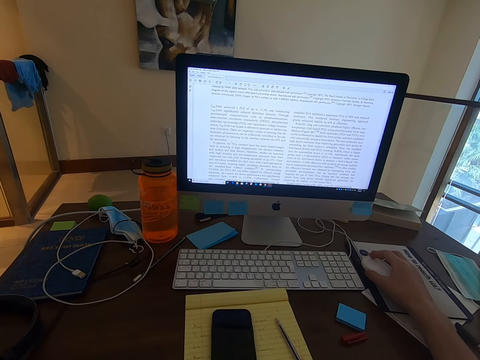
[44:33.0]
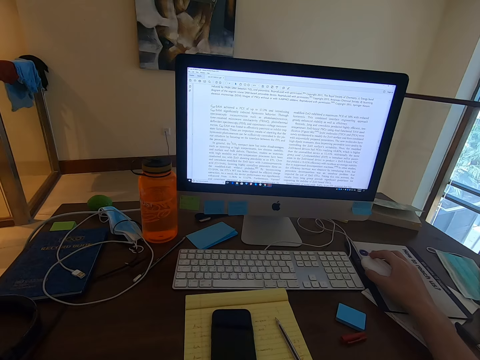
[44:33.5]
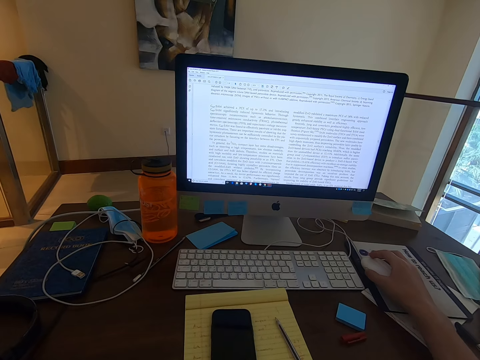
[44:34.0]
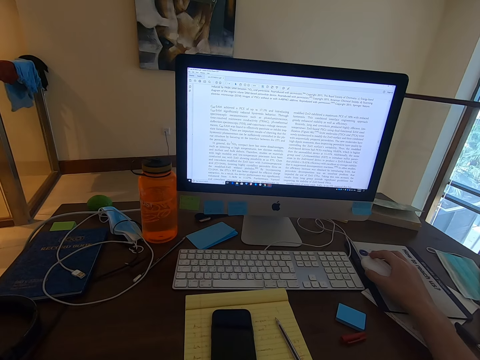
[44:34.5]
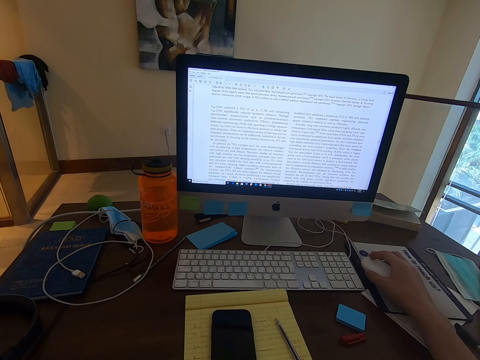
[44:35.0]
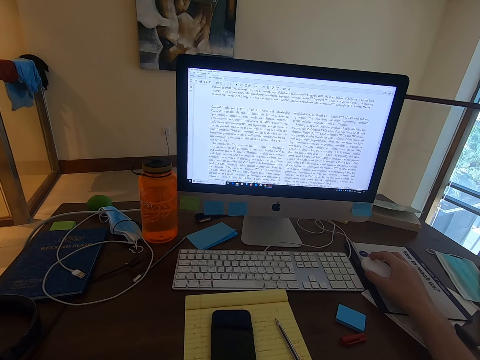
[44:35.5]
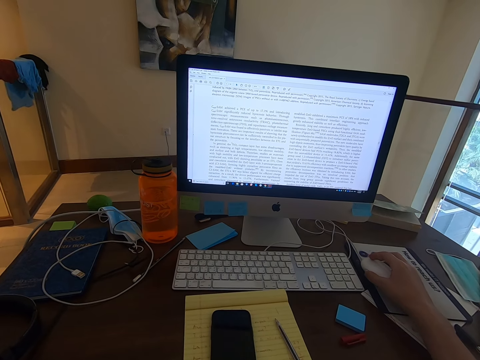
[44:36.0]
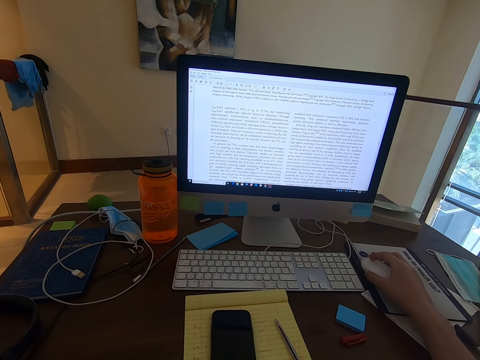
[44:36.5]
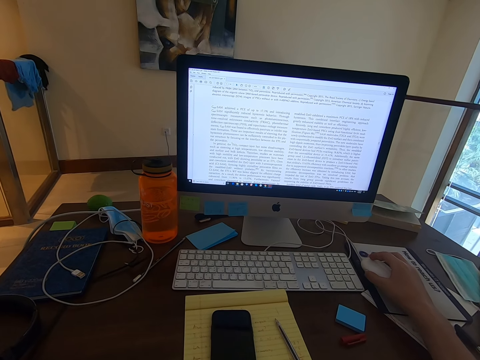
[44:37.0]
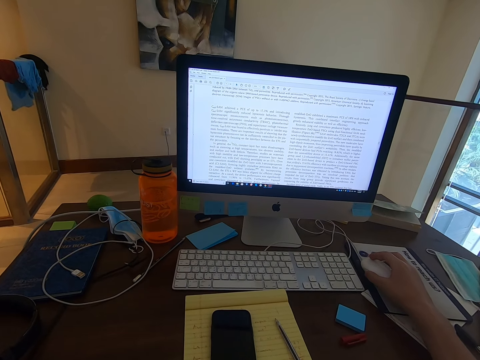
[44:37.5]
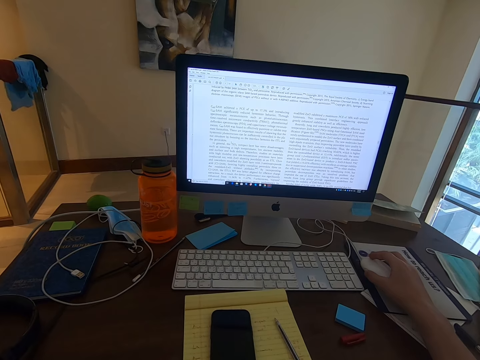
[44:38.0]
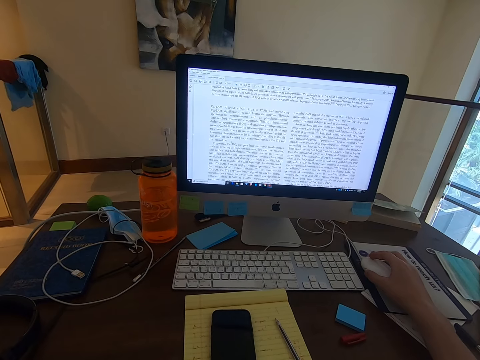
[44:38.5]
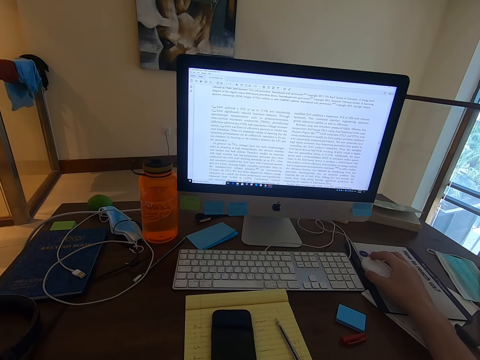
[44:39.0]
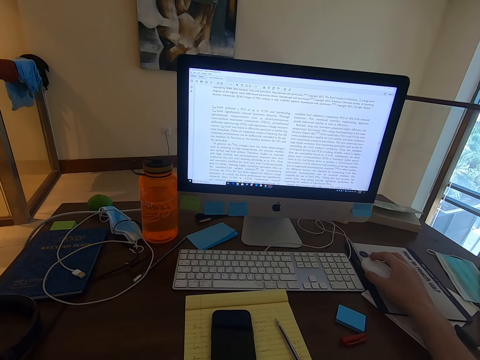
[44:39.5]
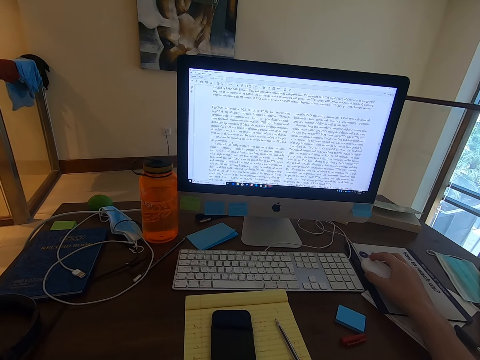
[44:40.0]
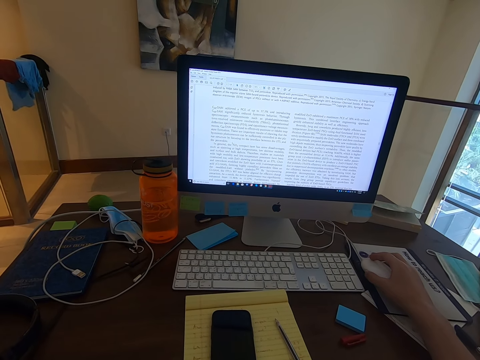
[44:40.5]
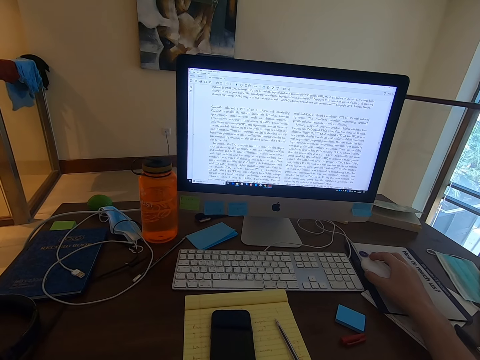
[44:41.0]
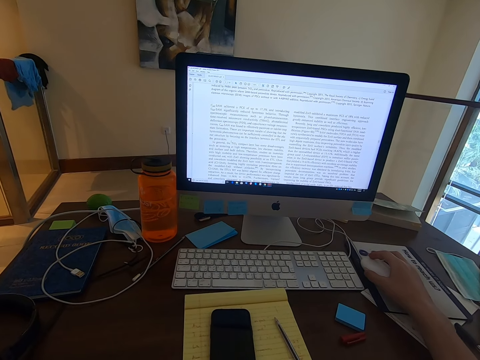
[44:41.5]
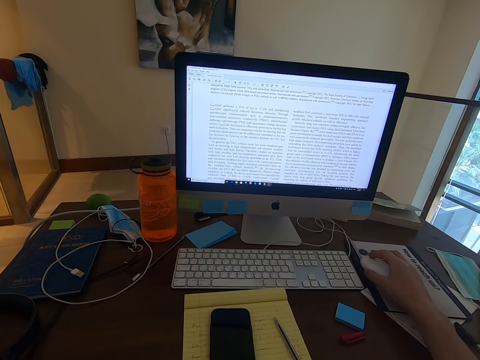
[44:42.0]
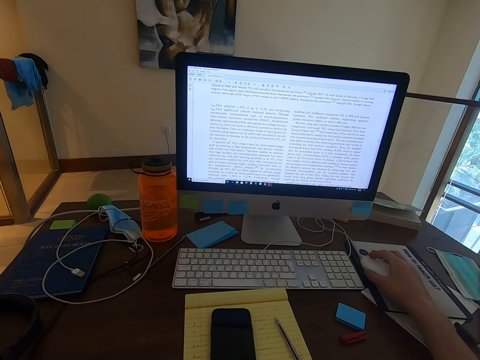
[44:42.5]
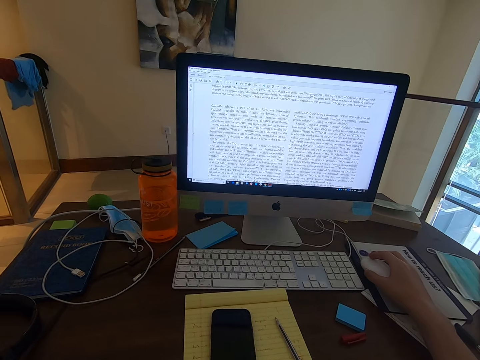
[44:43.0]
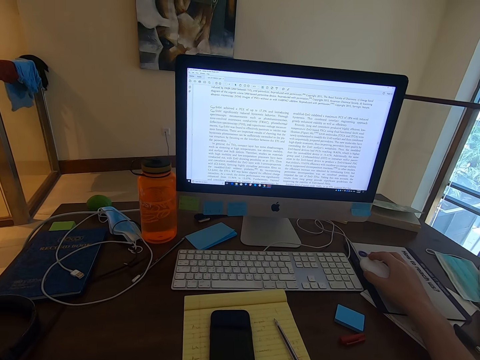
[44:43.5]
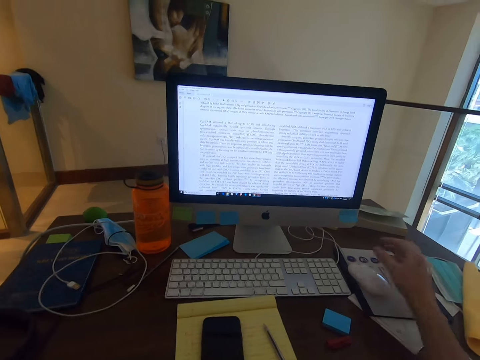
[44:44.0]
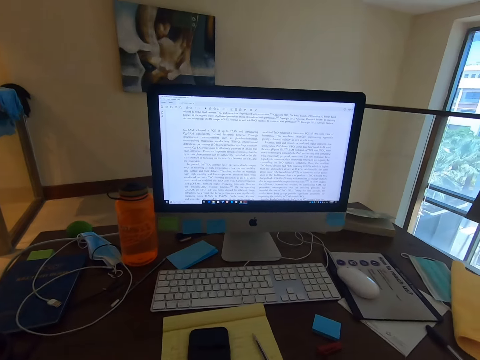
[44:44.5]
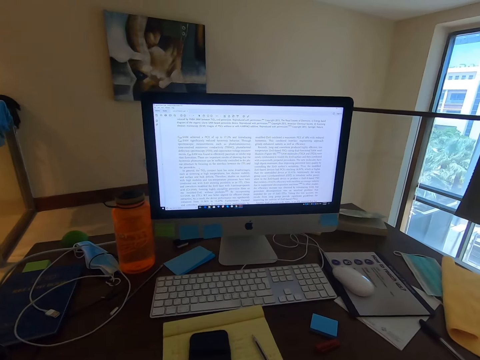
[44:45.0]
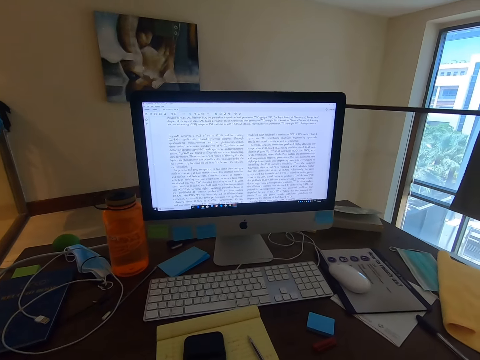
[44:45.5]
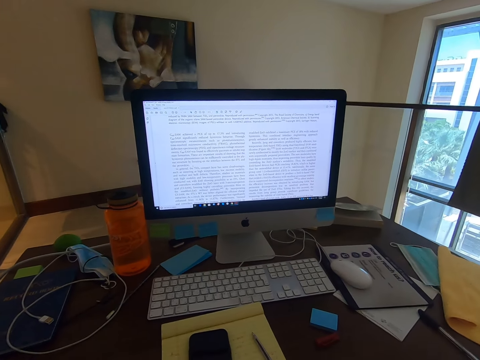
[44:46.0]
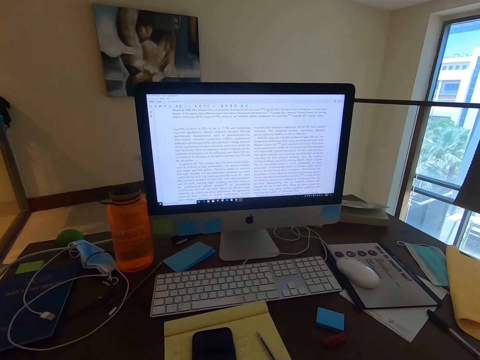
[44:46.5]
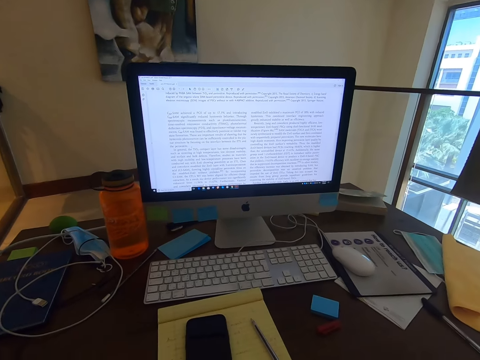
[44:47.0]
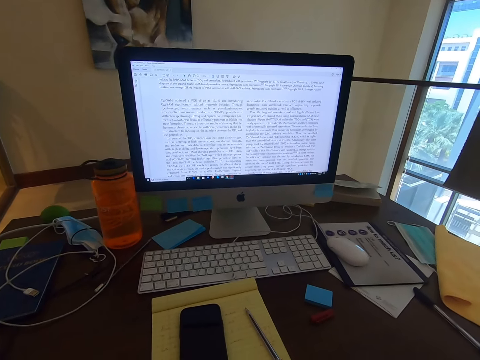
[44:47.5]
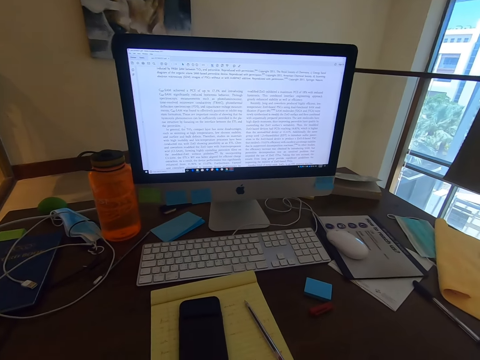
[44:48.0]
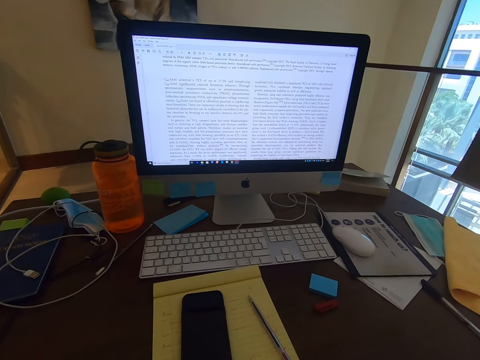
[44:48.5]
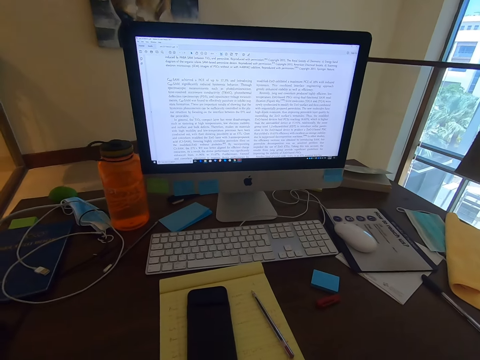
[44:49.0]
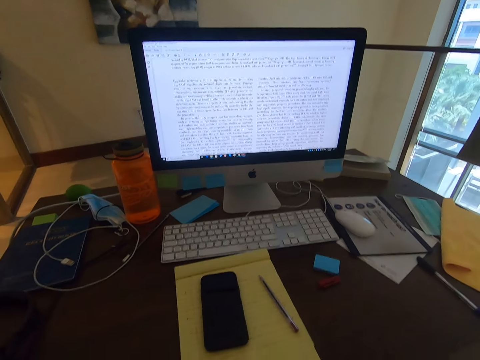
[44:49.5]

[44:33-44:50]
The camera wearer adjusts his camera in the room.

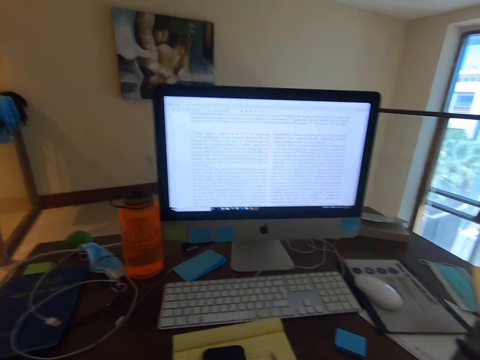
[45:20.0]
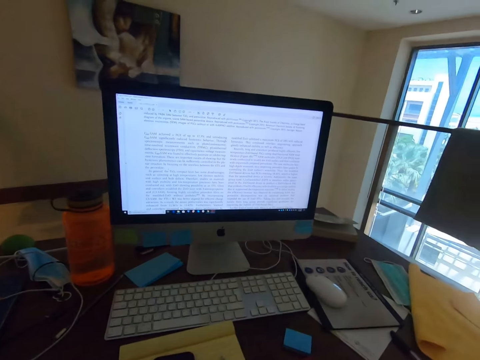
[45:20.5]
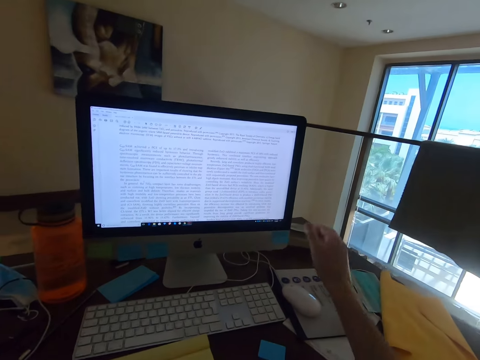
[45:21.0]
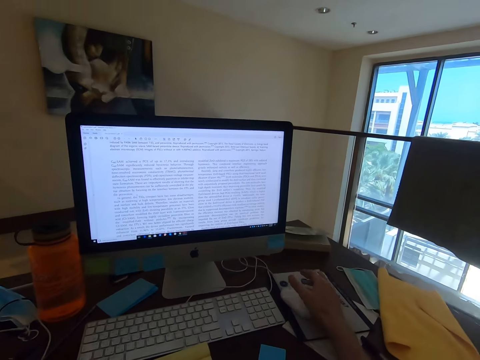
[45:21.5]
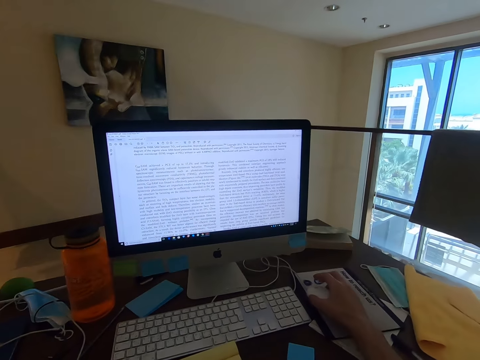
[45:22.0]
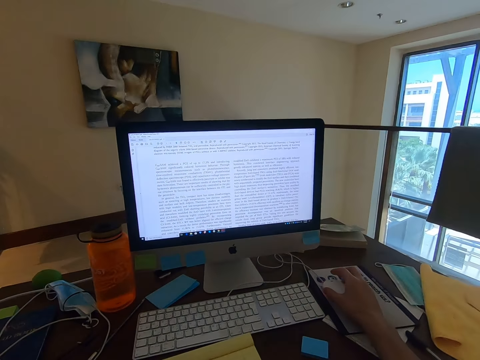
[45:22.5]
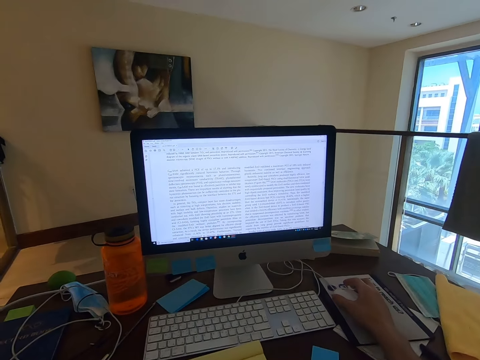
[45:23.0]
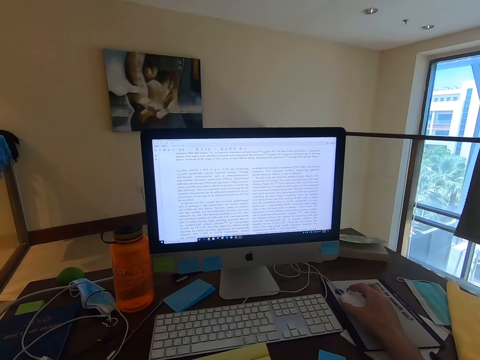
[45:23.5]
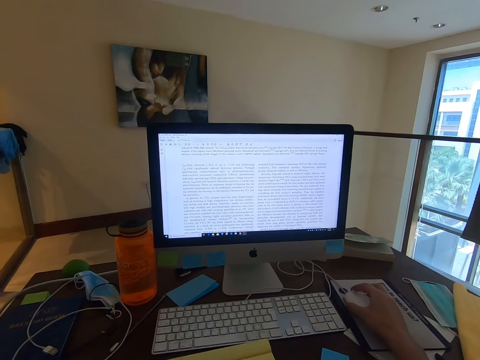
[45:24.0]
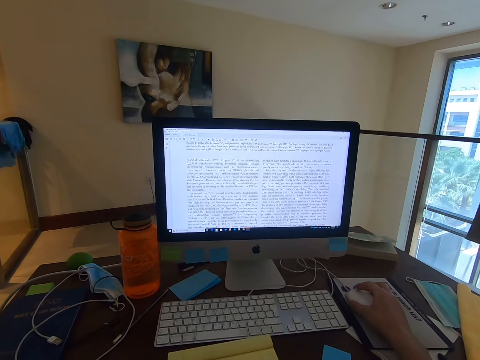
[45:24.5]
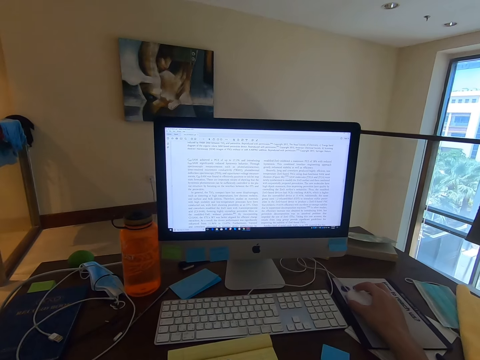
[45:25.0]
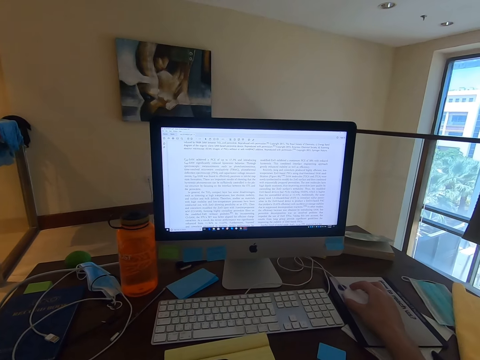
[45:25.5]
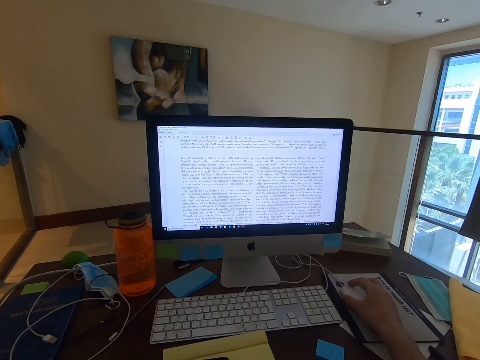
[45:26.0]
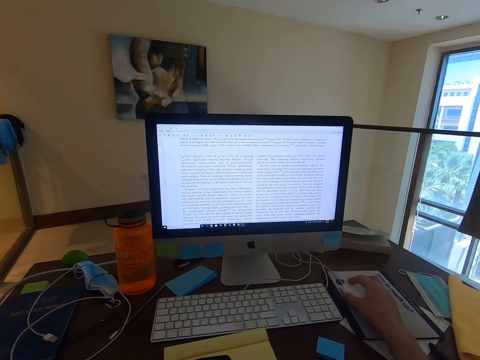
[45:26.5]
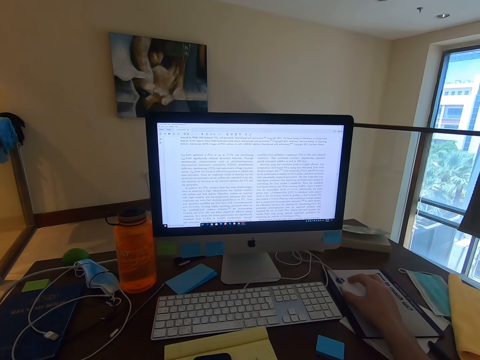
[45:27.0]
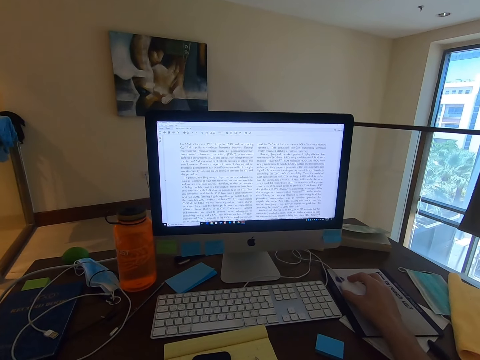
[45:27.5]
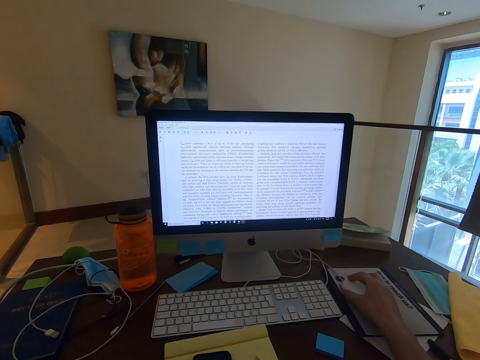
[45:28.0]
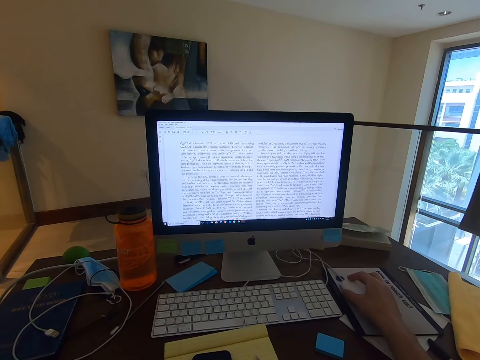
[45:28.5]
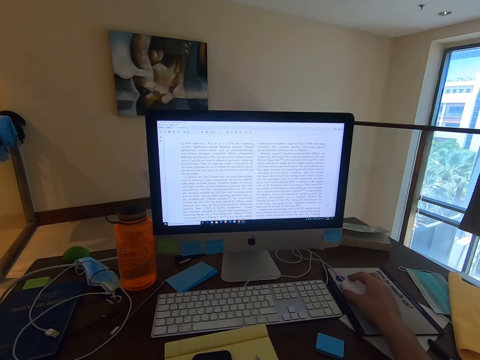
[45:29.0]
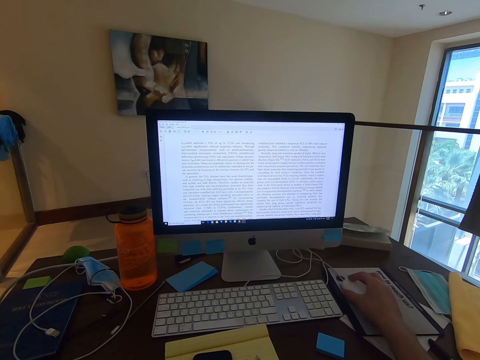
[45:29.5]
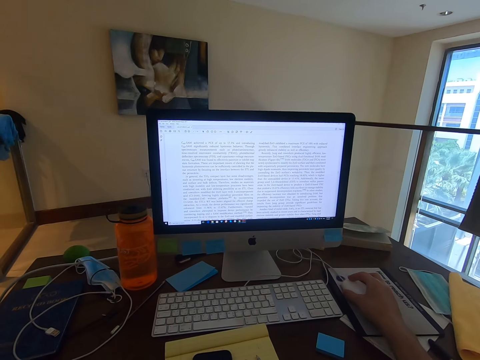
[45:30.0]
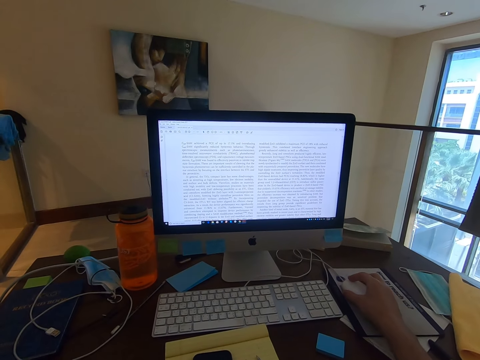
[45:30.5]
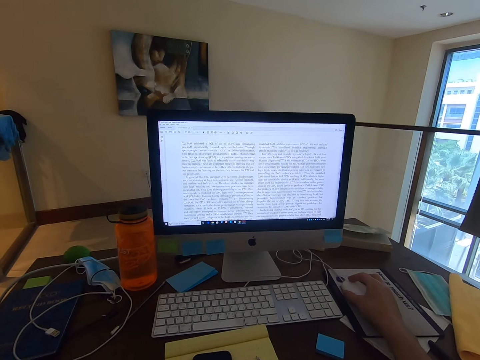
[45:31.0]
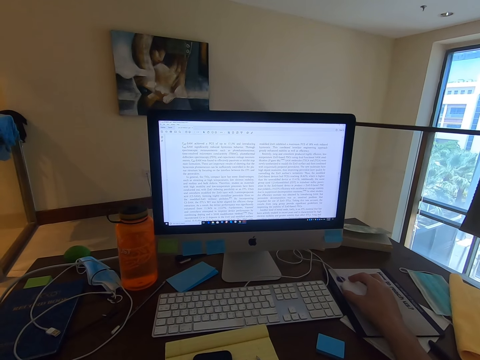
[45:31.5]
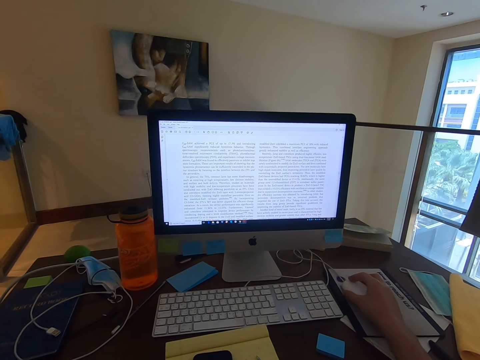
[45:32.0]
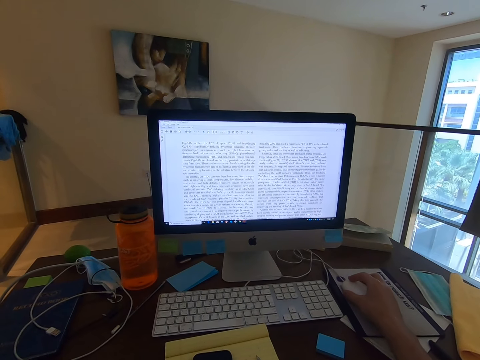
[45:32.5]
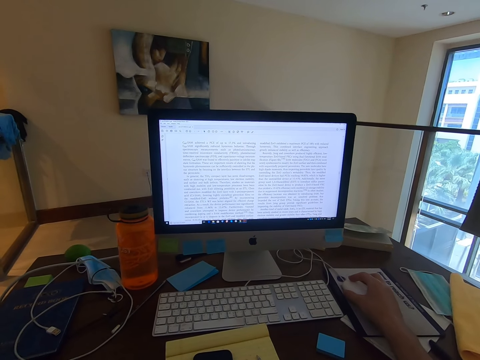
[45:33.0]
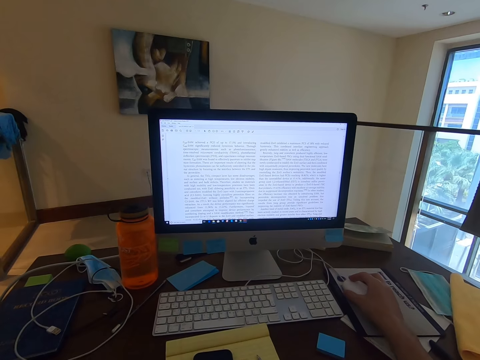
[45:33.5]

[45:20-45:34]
The camera wearer holds the mouse with his right hand. He picks up the mouse. He reads an article in the computer. He scrolls the document on the desktop. He reads through the document.
